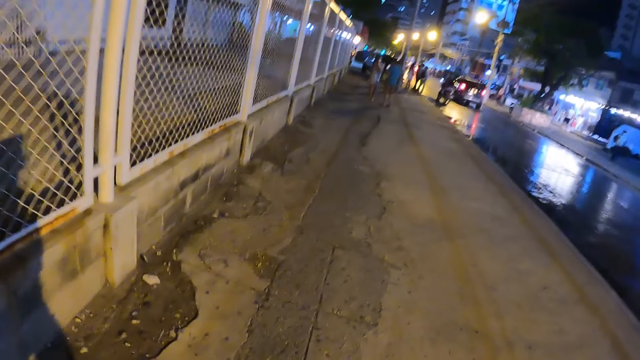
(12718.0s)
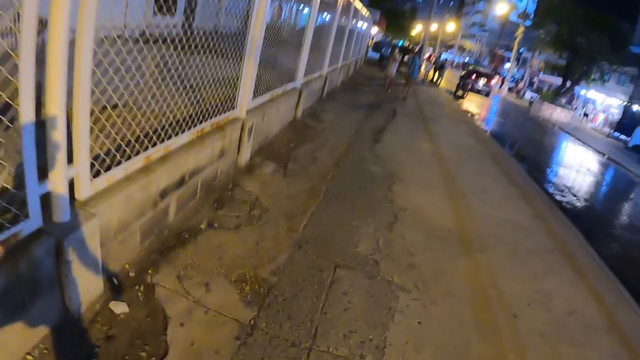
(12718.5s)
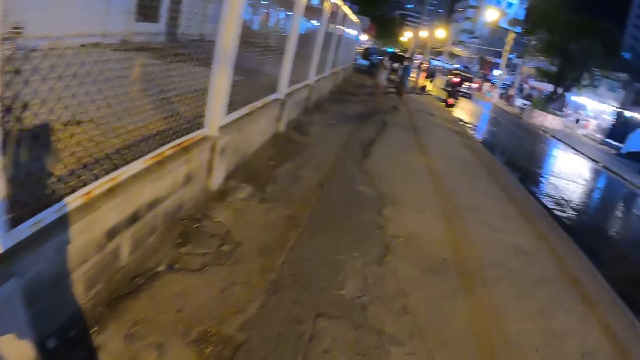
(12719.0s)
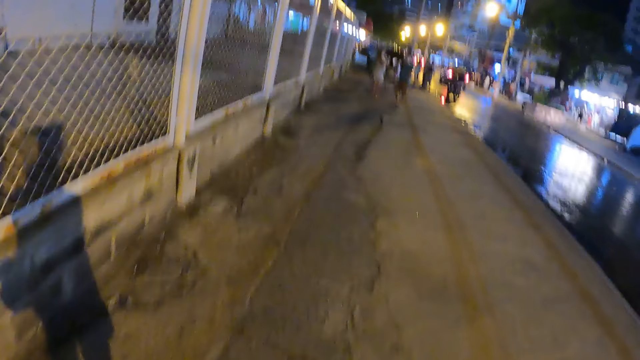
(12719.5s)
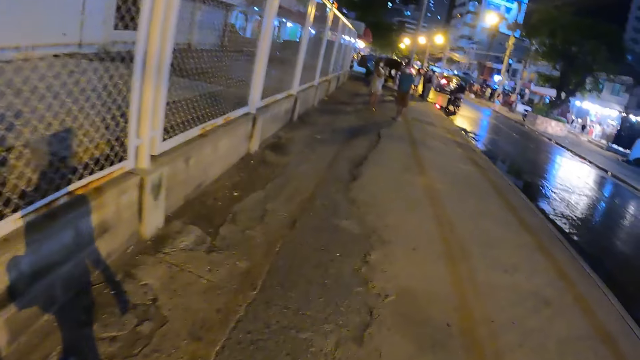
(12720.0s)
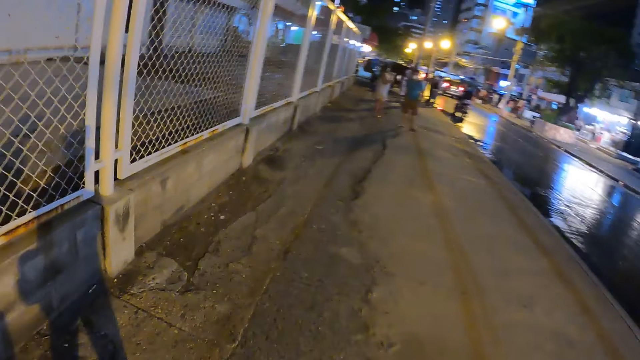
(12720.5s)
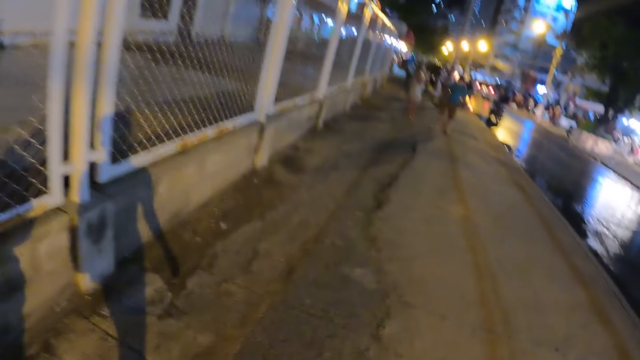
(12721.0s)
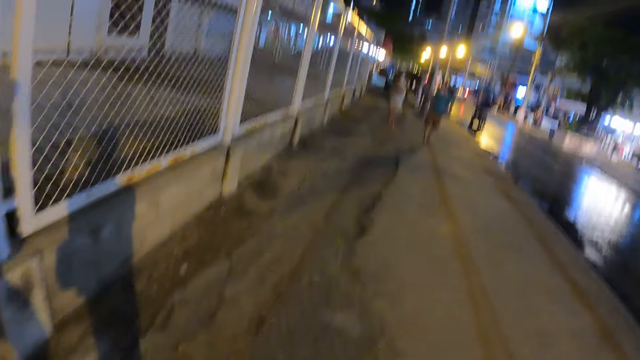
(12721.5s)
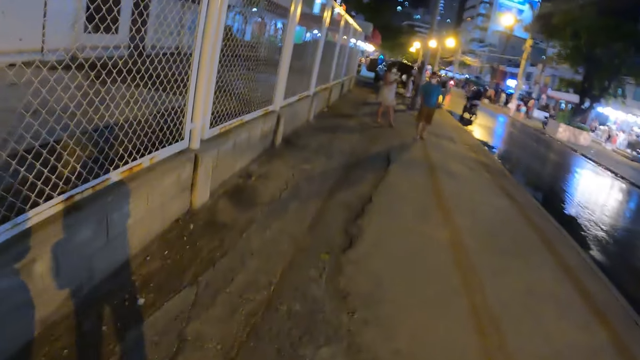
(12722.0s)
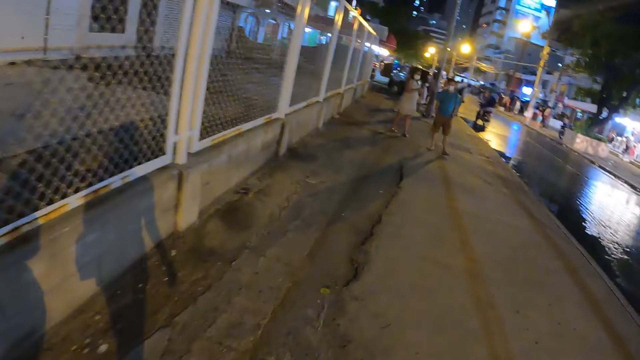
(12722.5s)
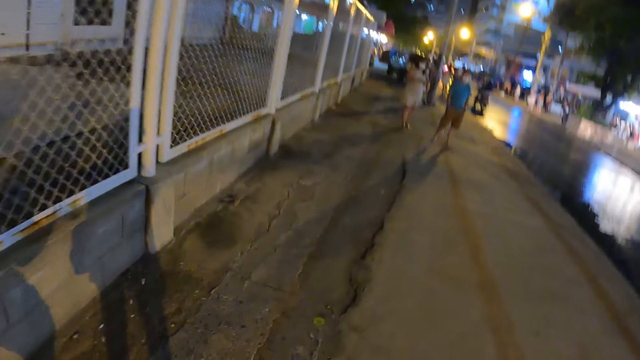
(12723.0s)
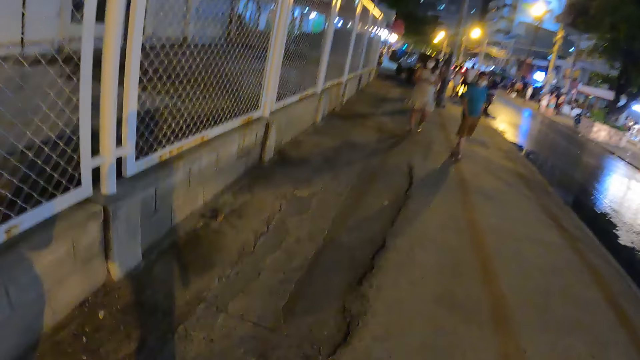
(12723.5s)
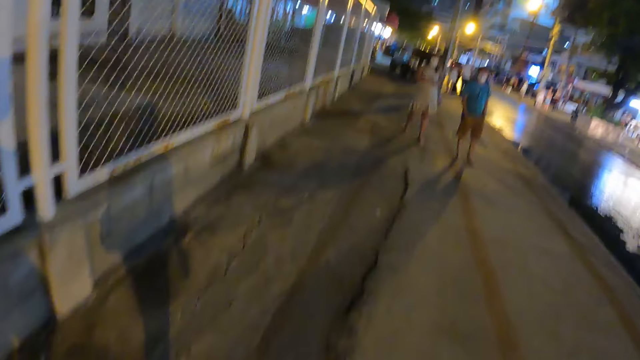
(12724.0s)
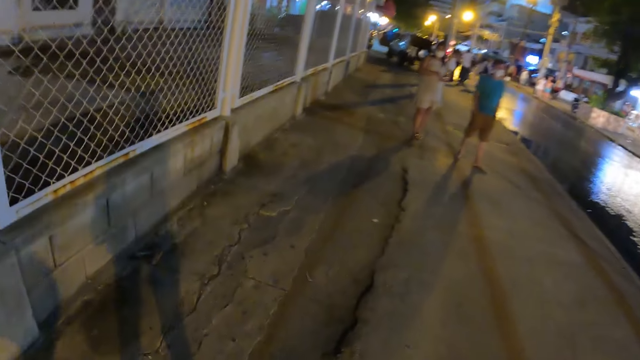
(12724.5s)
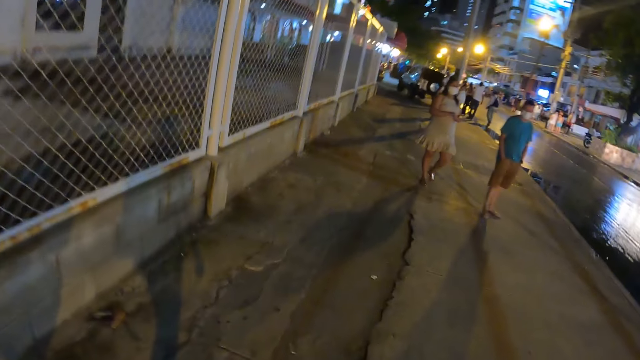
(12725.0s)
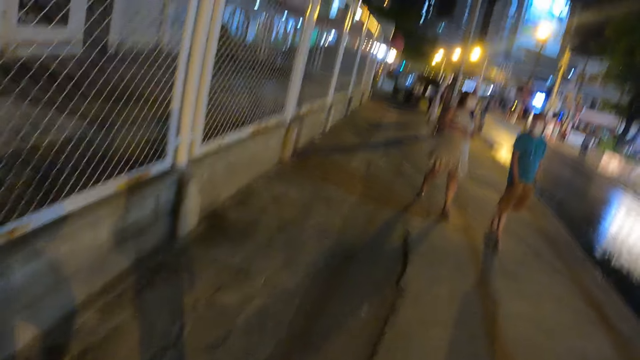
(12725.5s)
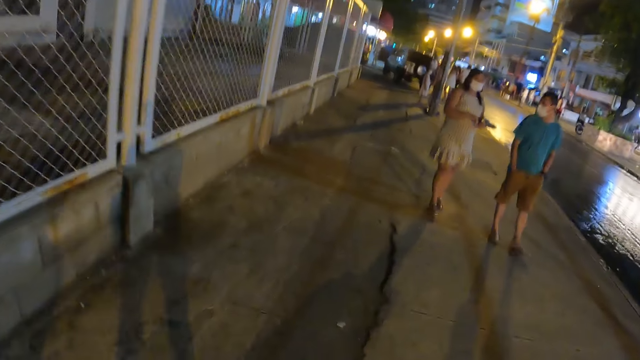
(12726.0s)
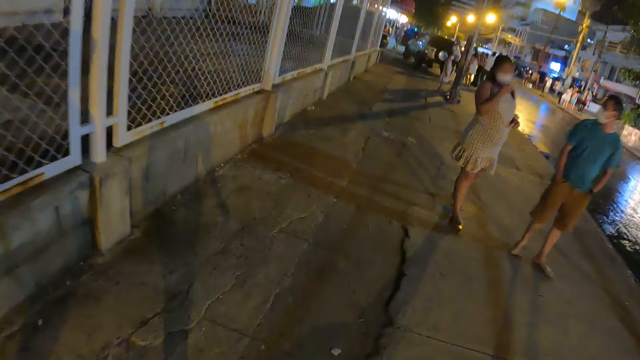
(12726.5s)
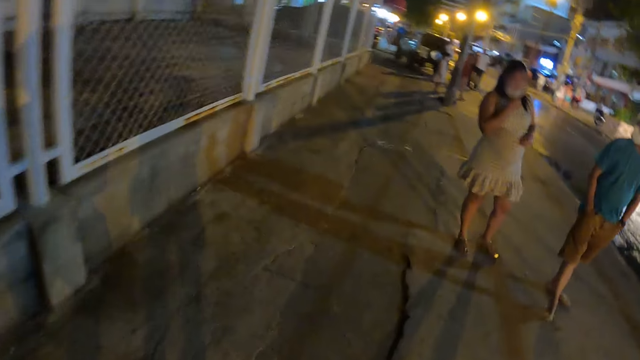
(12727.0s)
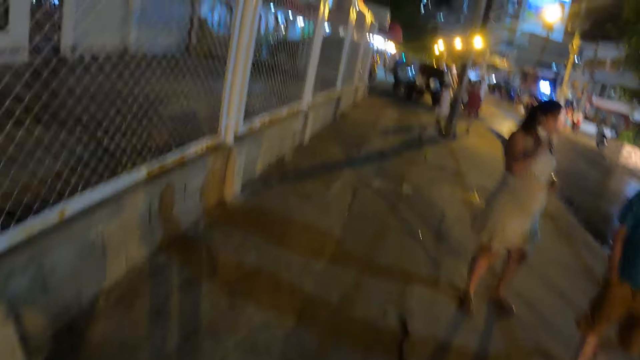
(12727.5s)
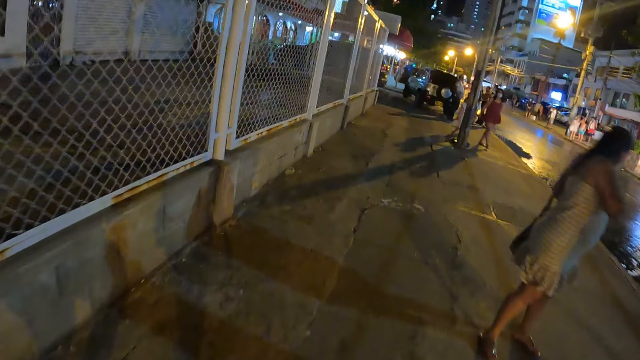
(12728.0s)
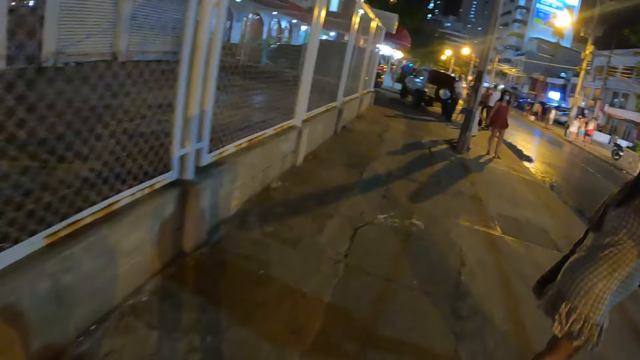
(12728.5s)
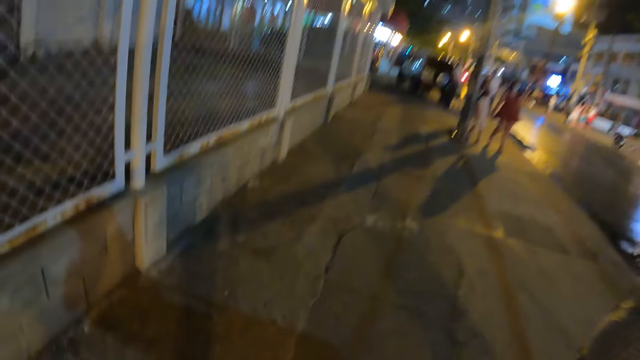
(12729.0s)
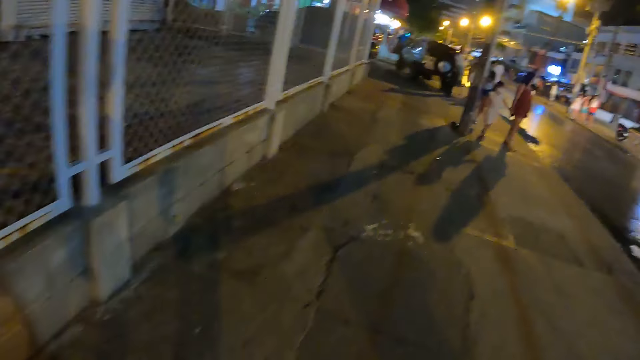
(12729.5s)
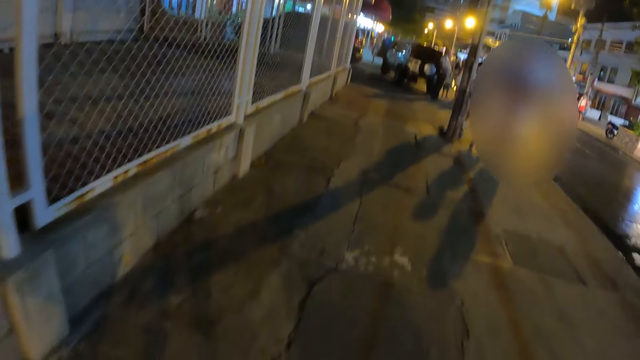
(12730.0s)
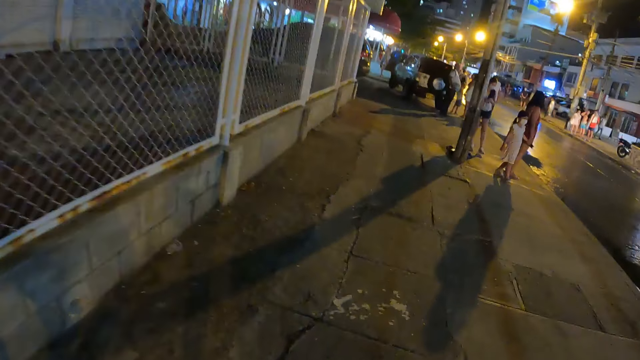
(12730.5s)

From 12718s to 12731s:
The camera wearer looks at fencing. They walk on a pedestrian walkway. They converse with a person. They walk on the pedestrian walkway.

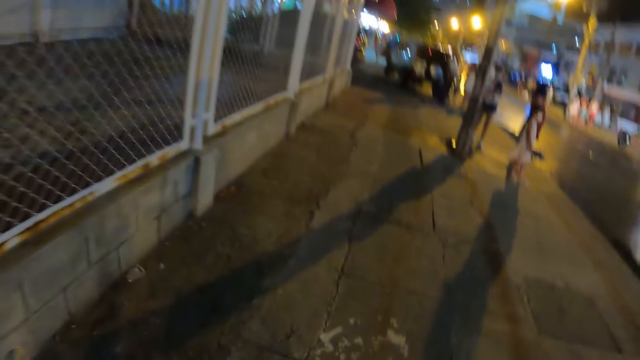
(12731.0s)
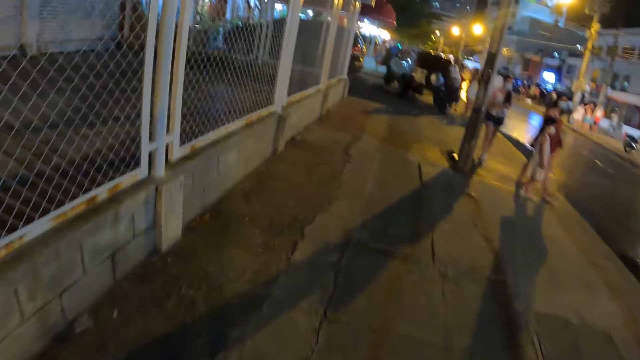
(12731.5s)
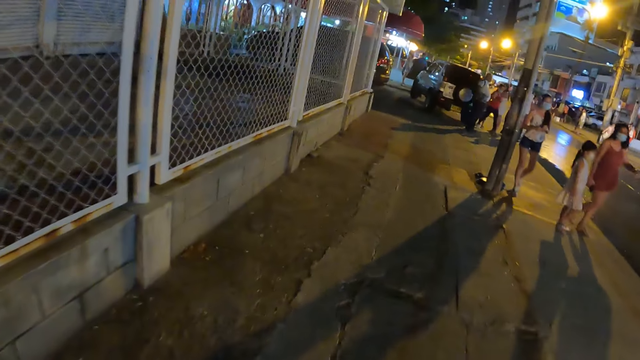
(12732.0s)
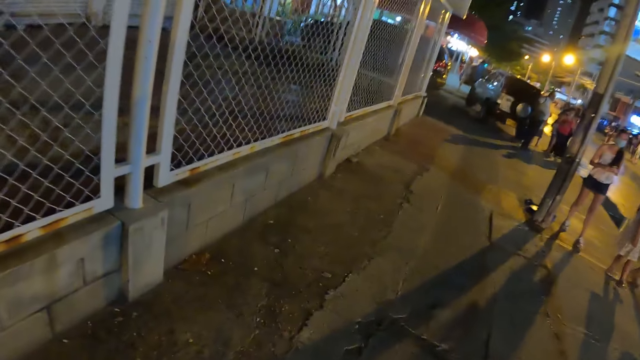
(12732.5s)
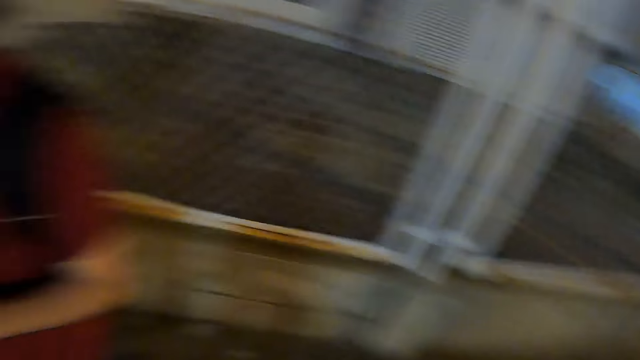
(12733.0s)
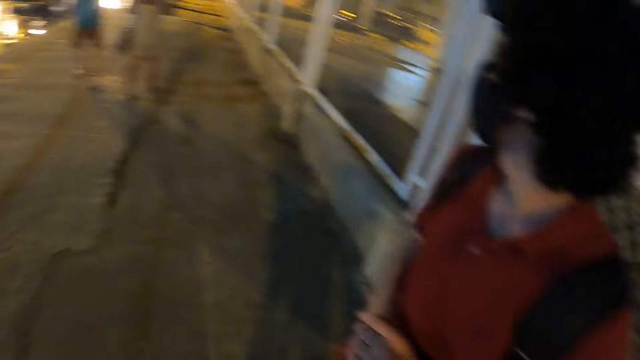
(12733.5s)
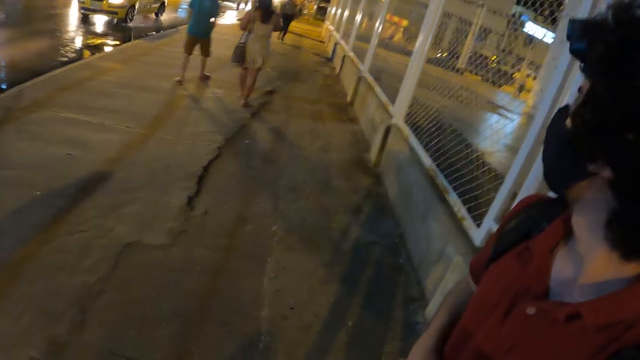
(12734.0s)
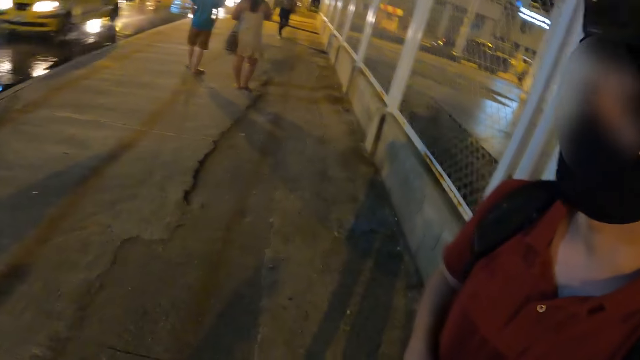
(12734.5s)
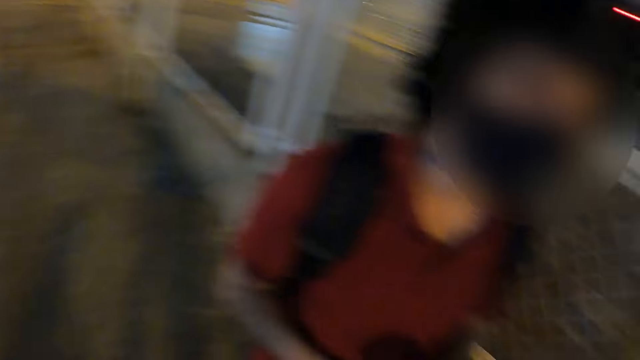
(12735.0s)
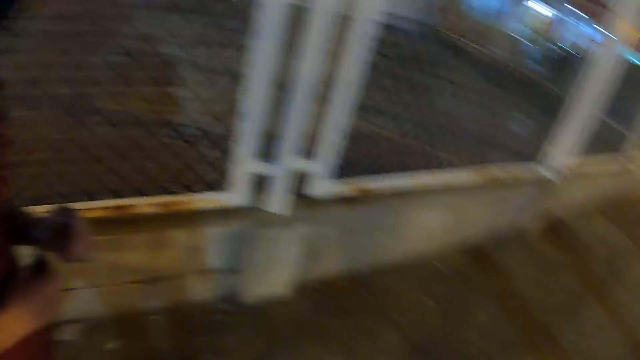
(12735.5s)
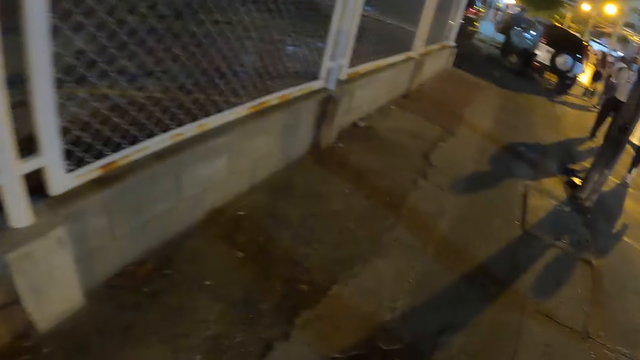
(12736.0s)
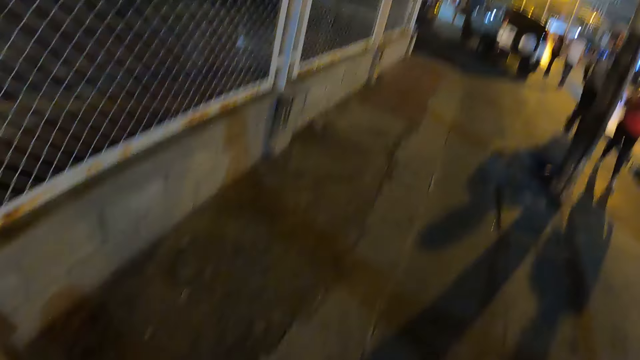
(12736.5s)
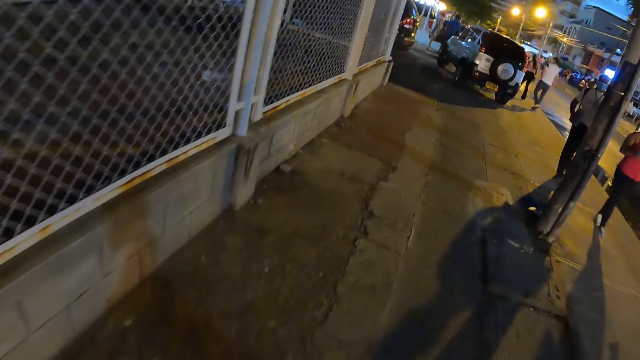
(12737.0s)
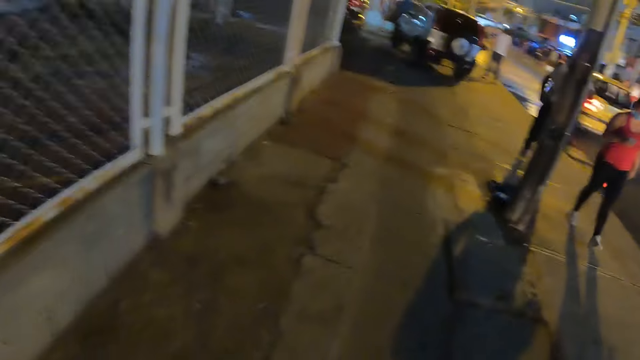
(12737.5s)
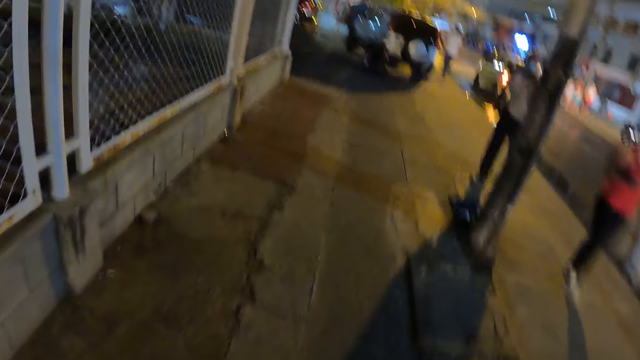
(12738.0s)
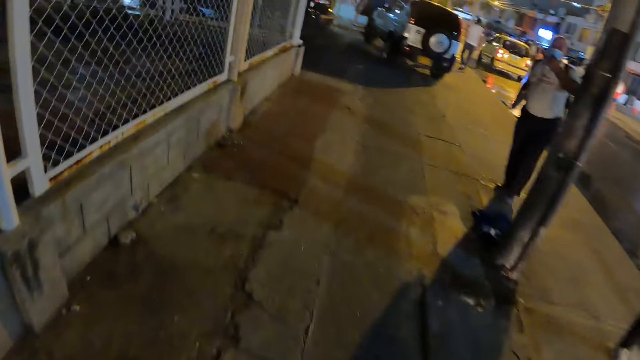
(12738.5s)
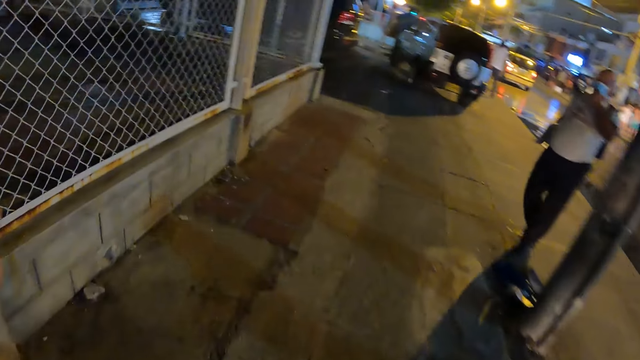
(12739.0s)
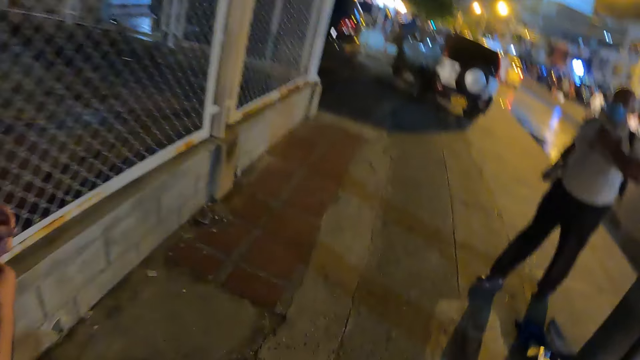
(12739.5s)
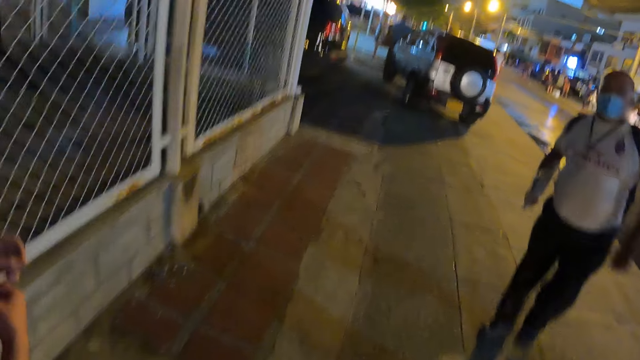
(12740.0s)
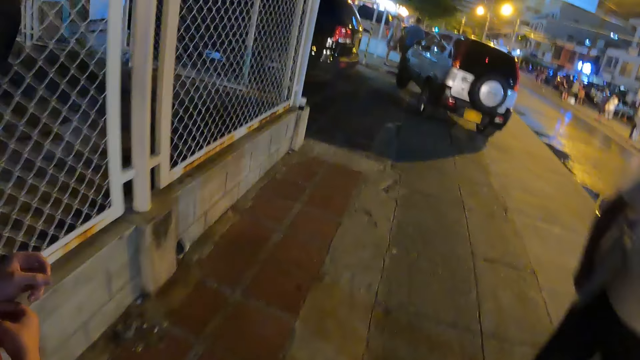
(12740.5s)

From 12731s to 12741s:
The camera wearer looks back. They look around. They look at a person. They walk on a pedestrian walkway.
